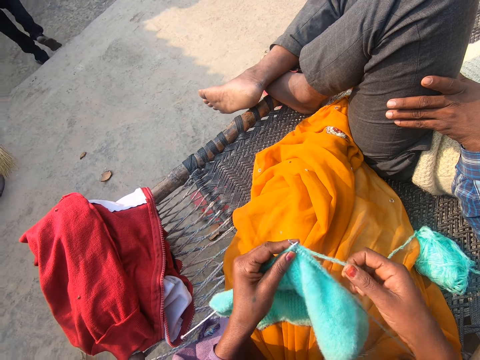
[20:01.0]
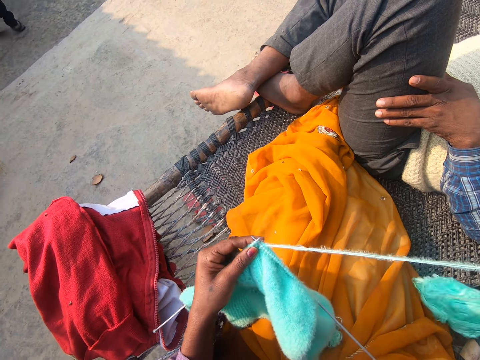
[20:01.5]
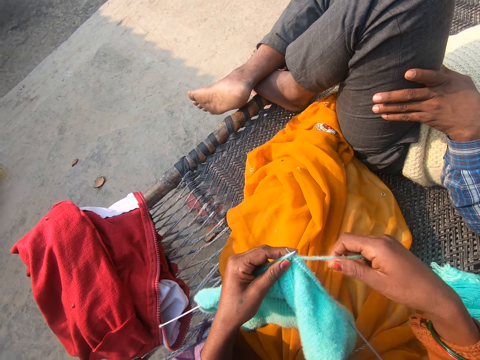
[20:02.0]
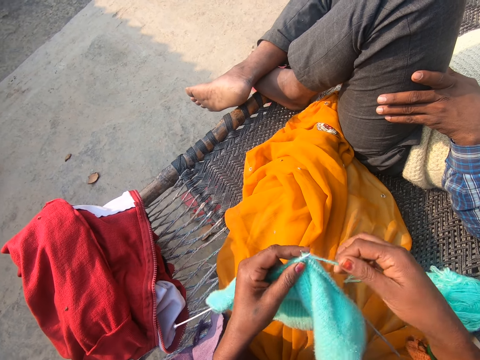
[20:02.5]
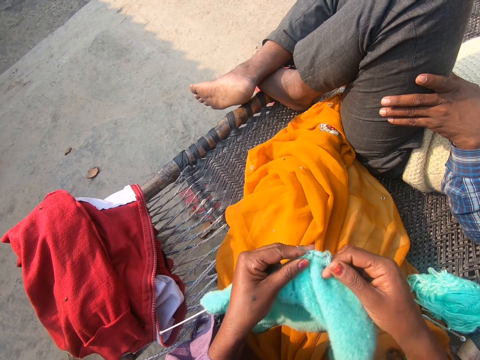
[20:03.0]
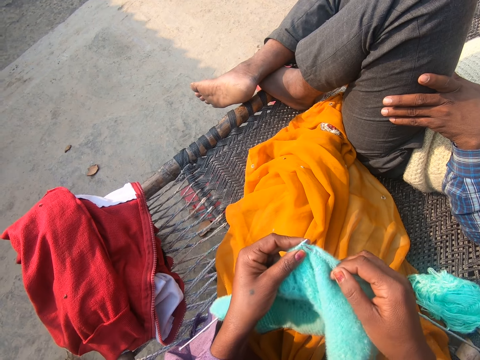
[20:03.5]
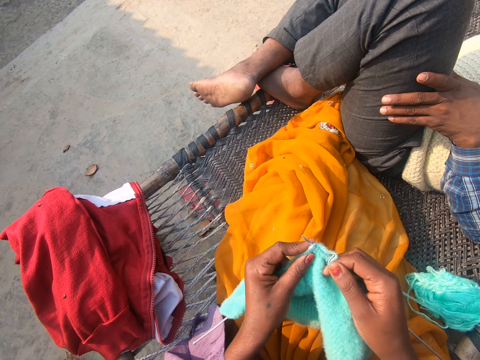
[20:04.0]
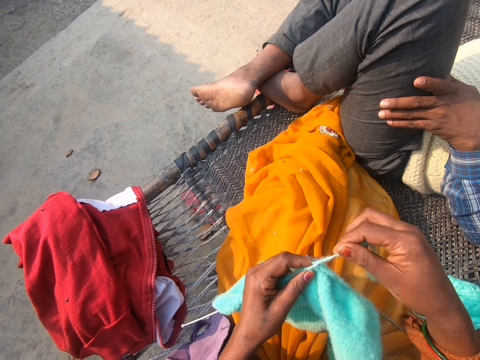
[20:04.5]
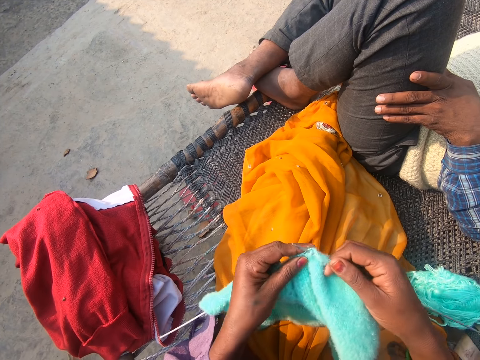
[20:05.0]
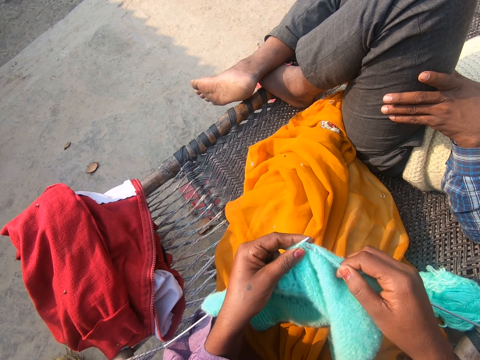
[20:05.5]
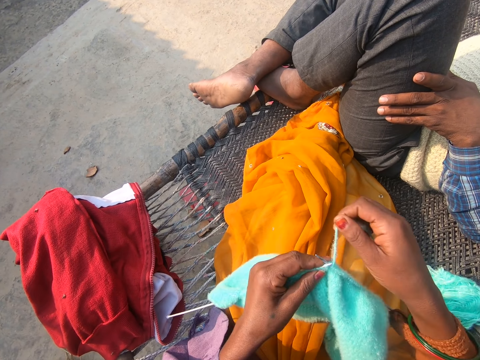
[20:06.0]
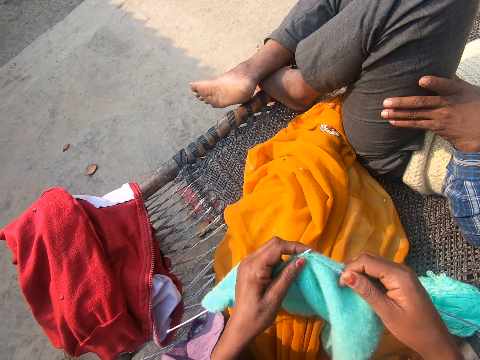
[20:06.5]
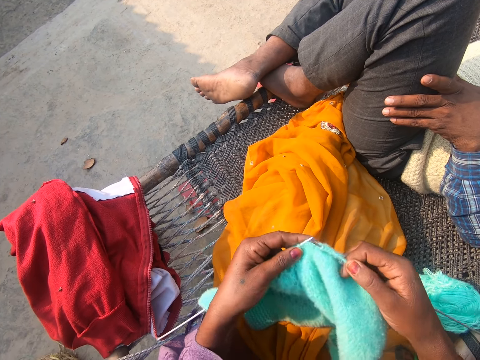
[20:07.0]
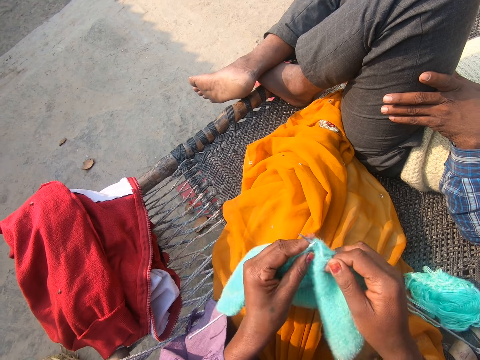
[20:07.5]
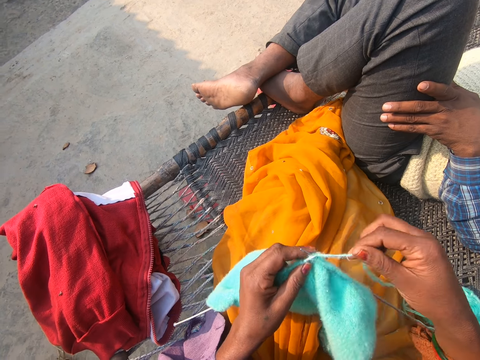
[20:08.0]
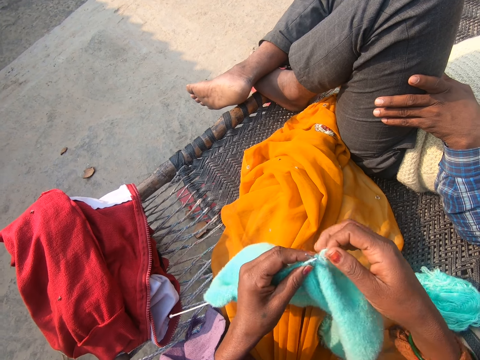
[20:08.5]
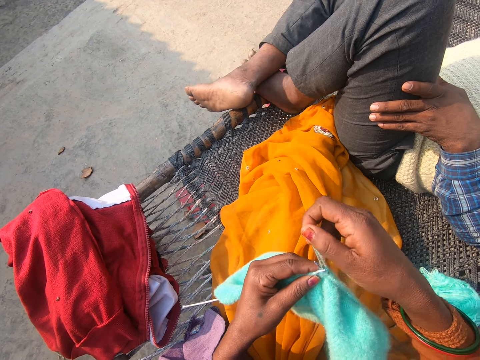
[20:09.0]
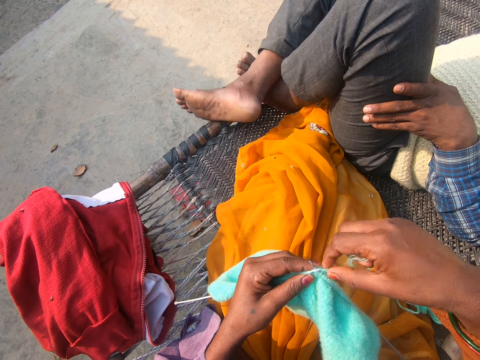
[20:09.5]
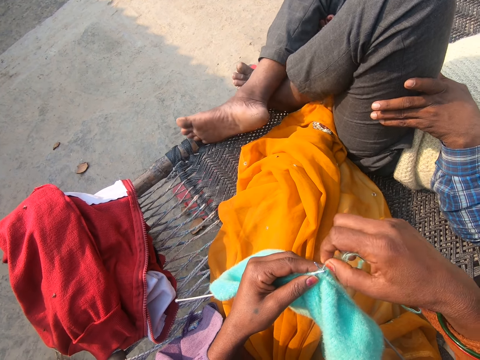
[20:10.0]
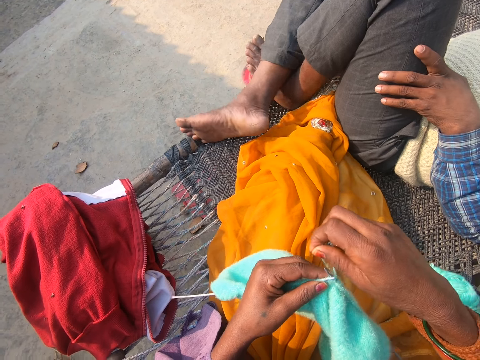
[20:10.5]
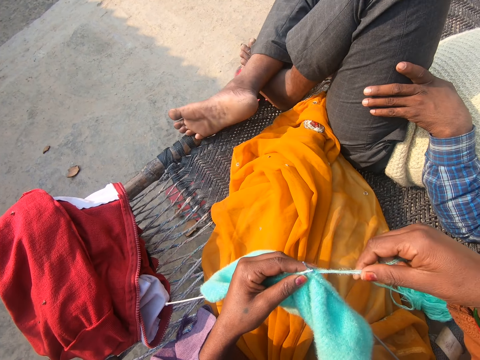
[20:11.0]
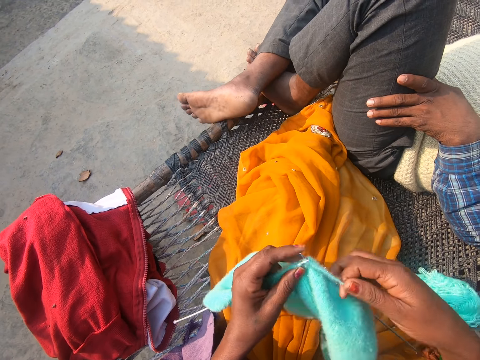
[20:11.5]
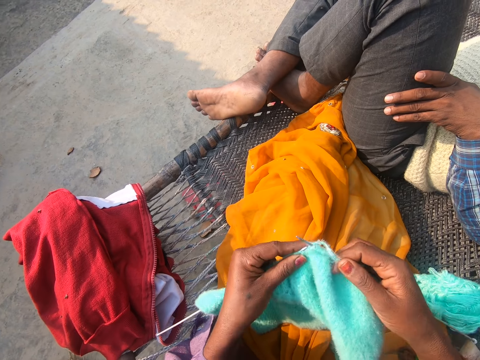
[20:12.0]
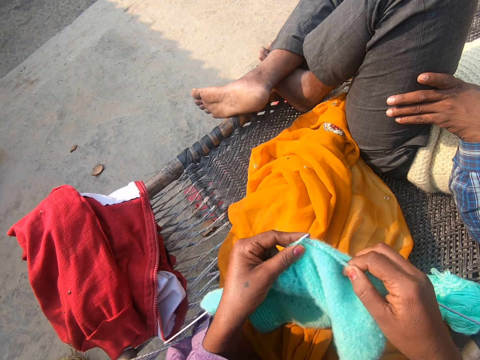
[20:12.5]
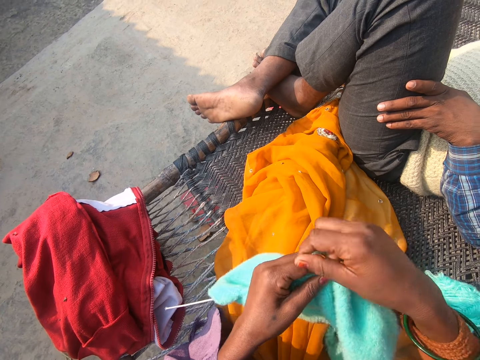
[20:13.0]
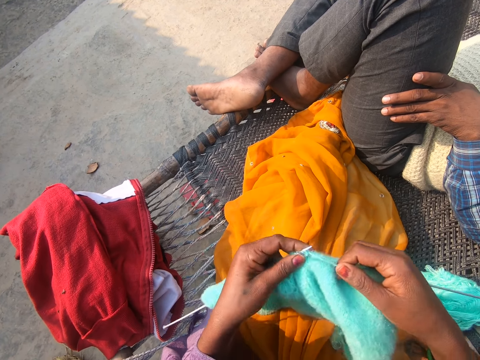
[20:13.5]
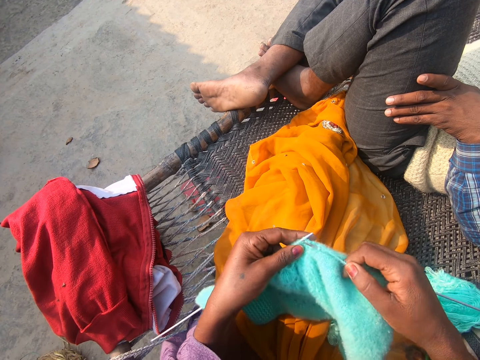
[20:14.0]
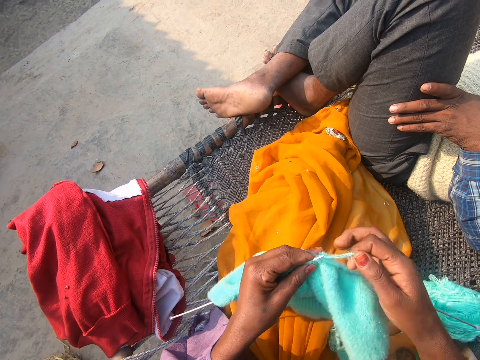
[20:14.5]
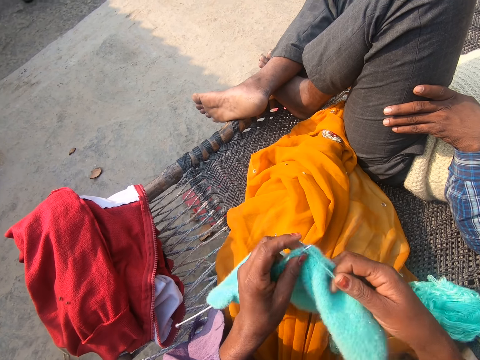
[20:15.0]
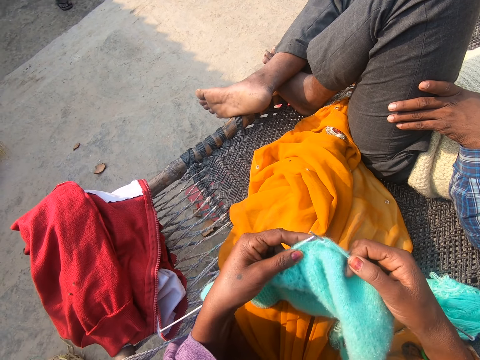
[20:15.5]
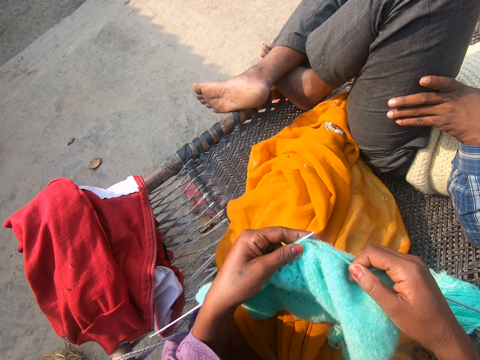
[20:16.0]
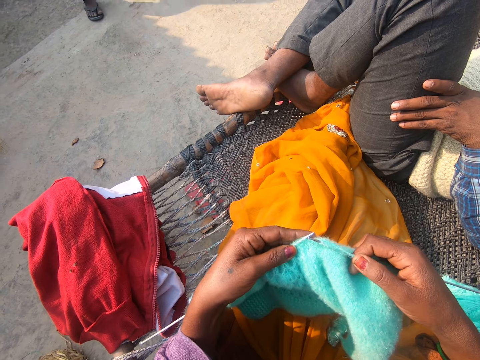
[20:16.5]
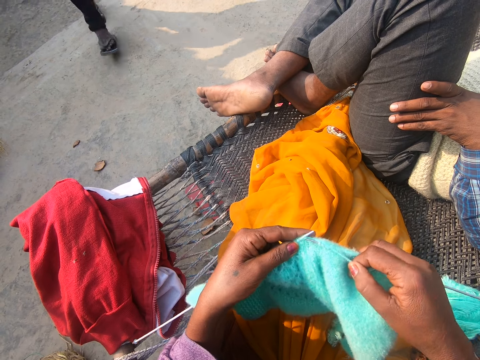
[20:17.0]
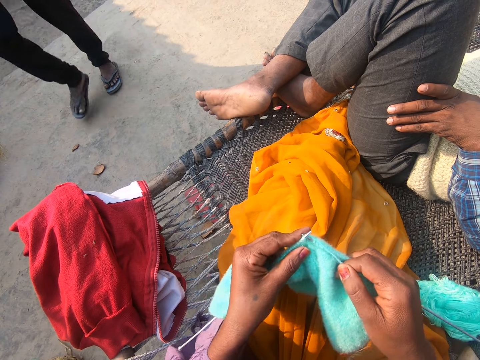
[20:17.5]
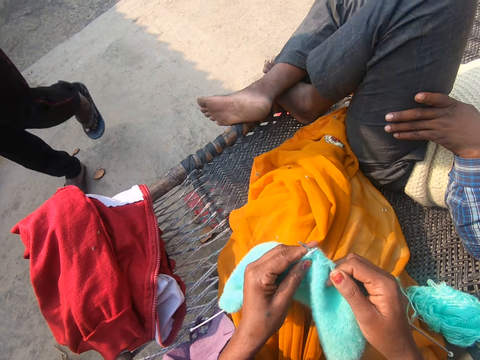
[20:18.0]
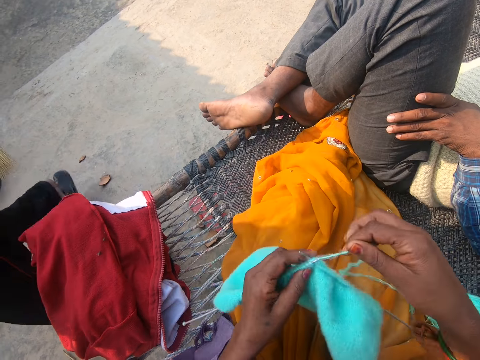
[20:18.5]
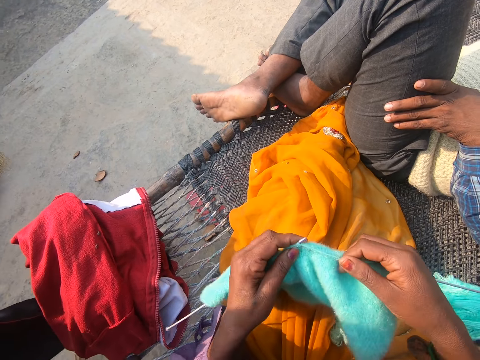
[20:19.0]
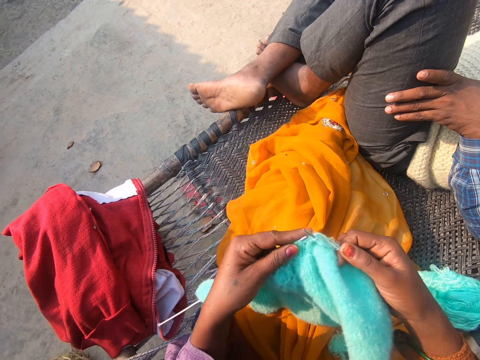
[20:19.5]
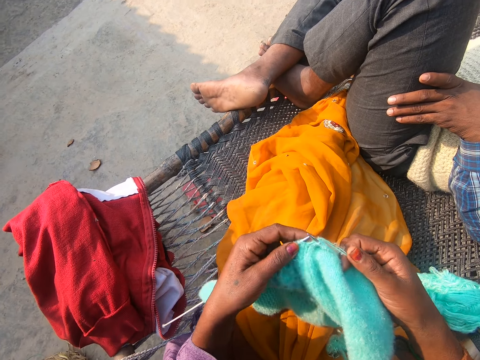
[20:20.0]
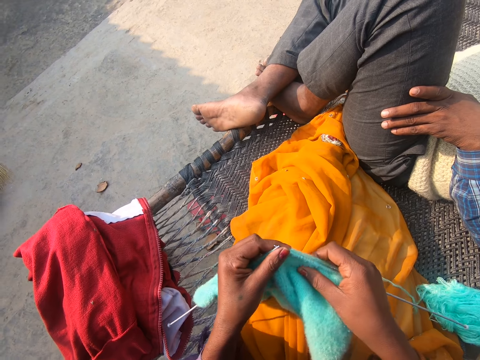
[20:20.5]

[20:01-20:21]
The camera wearer pulls the knitting yarn thread. They put the knitting yarn over the knitting needle. They knit a garment with the knitting needle. They put the knitting yarn over the knitting needle. They knit the garment with the knitting needle. They put the knitting yarn over the knitting needle. They knit the garment with the knitting needle. They put the knitting yarn over the knitting needle. A man moves his feet. The camera wearer knits the garment with the knitting needle. They put the knitting yarn over the knitting needle. They knit the garment with the knitting needle. They put the knitting yarn over the knitting needle. They knit the garment with the knitting needle. Another man walks past the camera wearer. The camera wearer puts the knitting yarn over the knitting needle.
